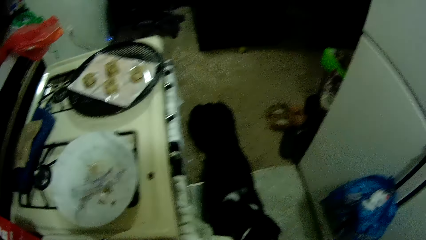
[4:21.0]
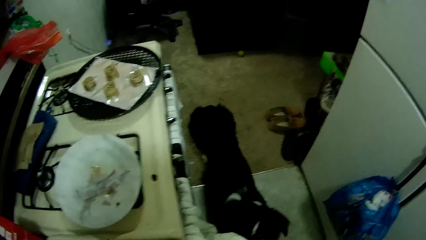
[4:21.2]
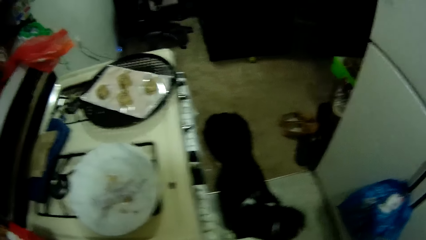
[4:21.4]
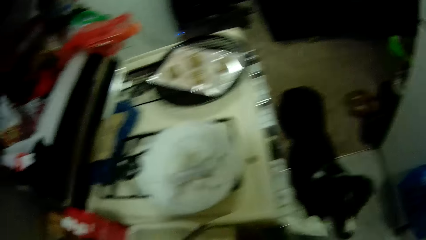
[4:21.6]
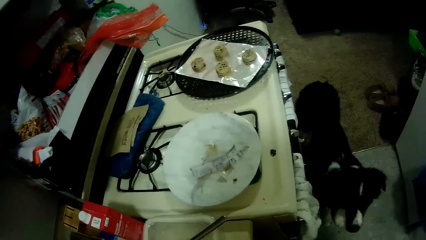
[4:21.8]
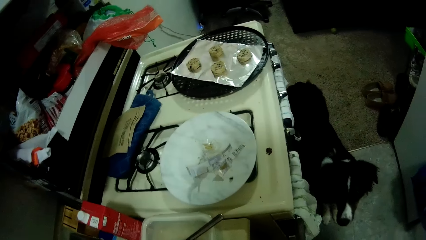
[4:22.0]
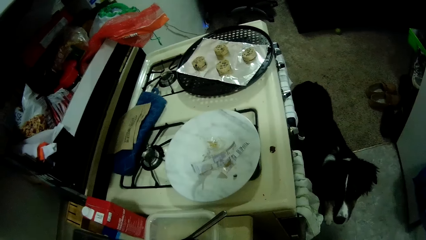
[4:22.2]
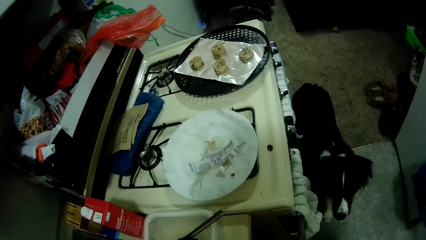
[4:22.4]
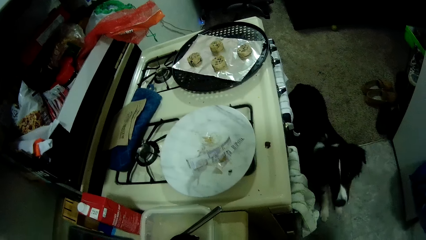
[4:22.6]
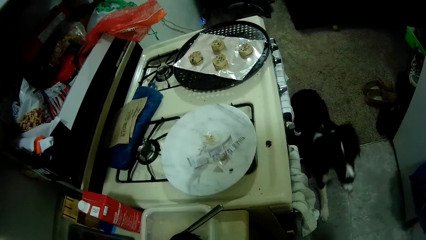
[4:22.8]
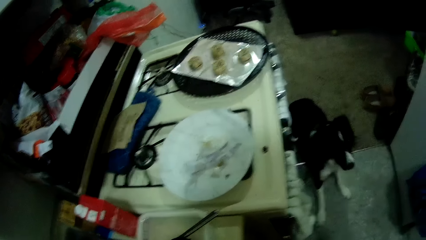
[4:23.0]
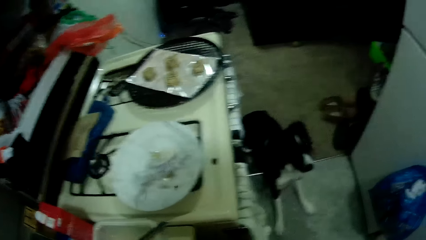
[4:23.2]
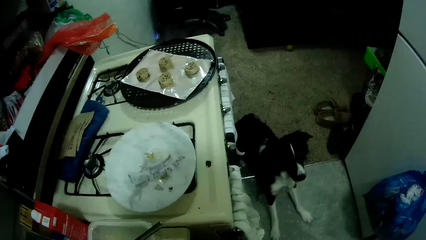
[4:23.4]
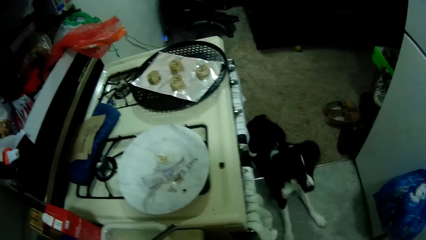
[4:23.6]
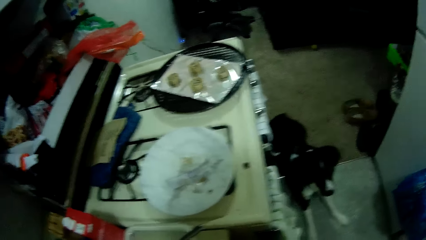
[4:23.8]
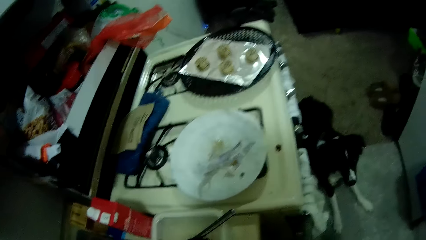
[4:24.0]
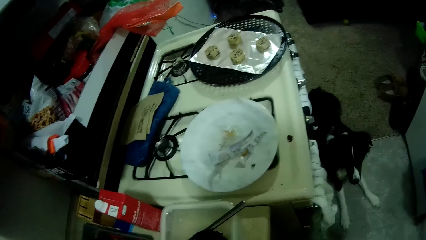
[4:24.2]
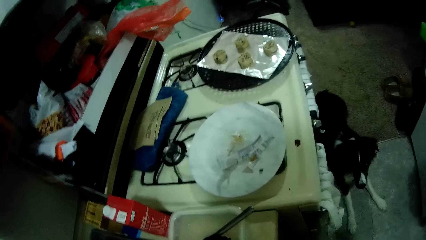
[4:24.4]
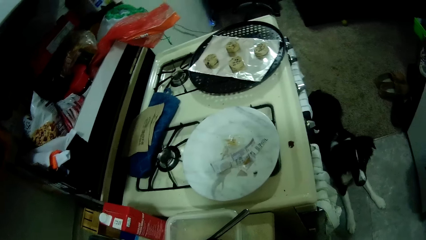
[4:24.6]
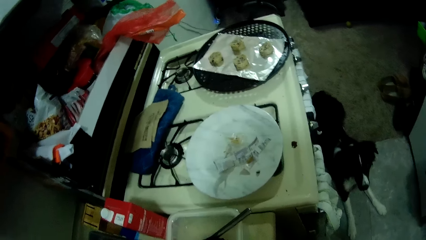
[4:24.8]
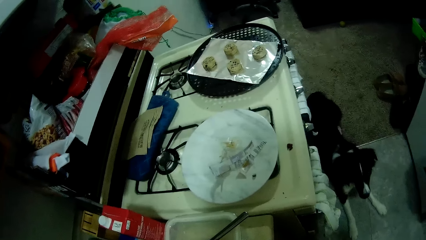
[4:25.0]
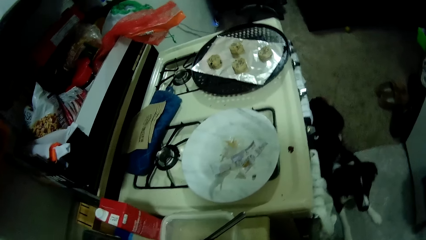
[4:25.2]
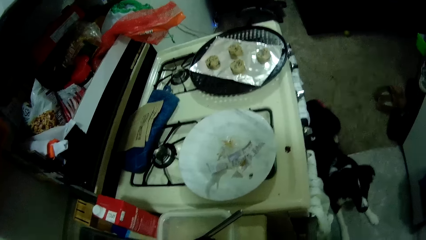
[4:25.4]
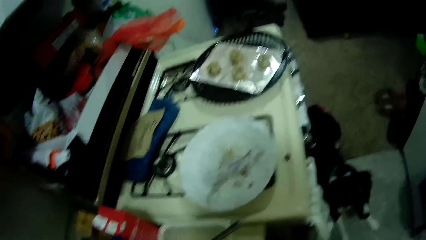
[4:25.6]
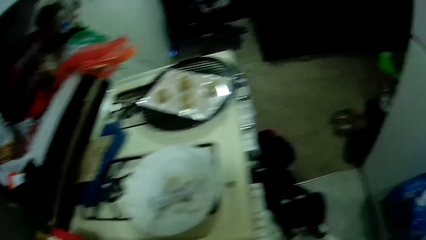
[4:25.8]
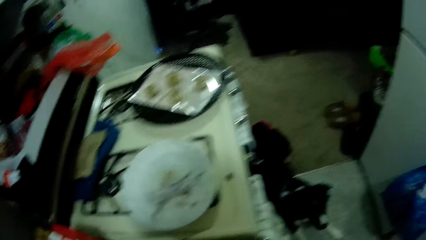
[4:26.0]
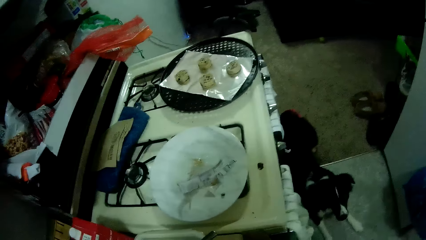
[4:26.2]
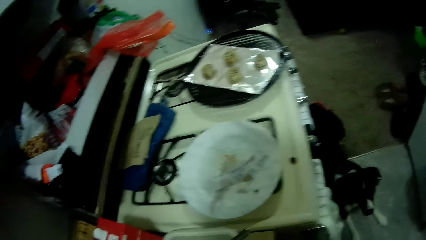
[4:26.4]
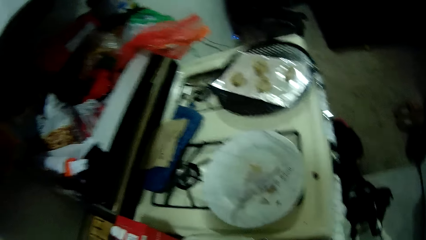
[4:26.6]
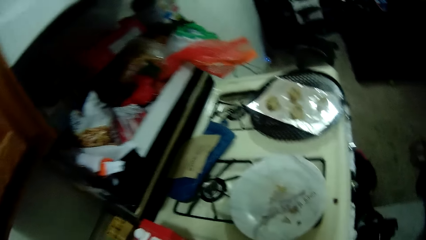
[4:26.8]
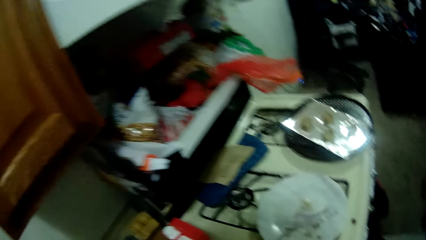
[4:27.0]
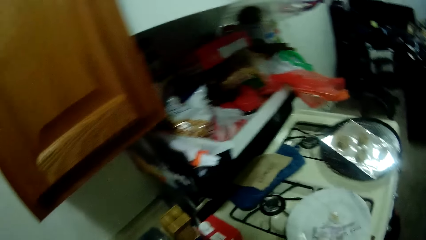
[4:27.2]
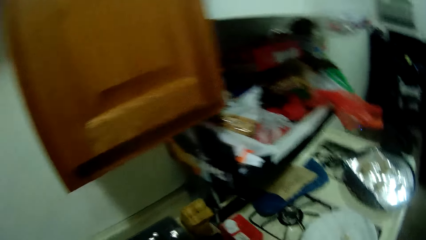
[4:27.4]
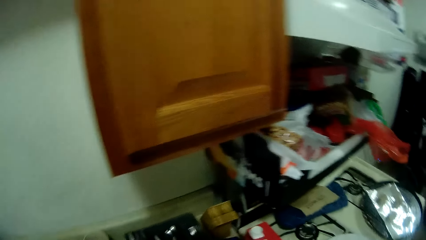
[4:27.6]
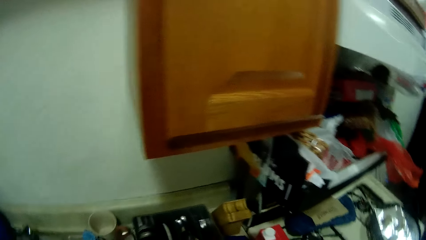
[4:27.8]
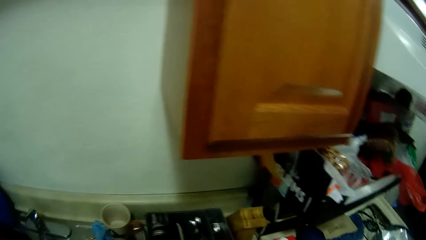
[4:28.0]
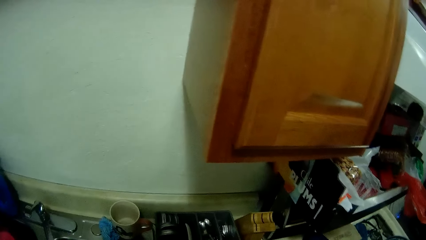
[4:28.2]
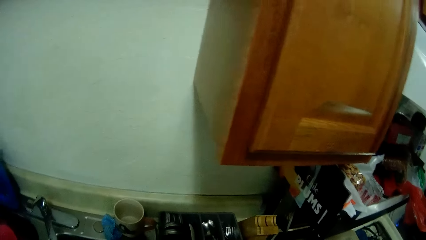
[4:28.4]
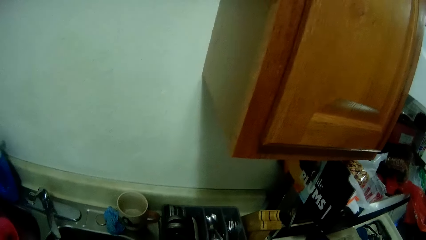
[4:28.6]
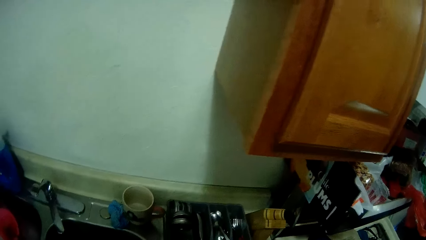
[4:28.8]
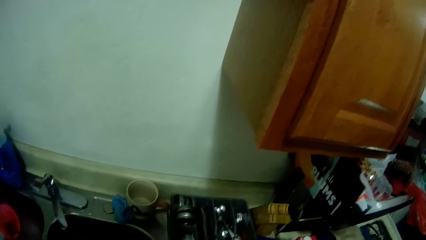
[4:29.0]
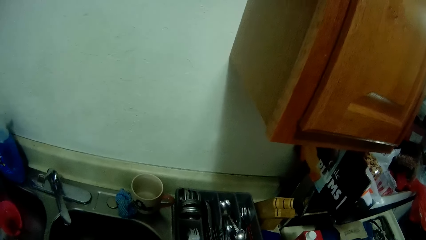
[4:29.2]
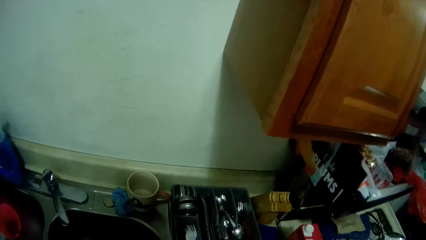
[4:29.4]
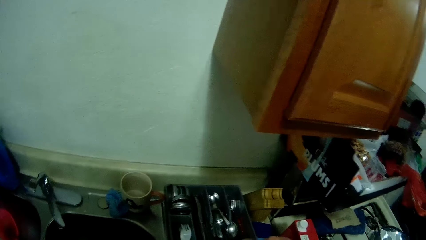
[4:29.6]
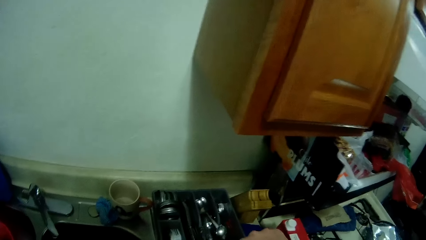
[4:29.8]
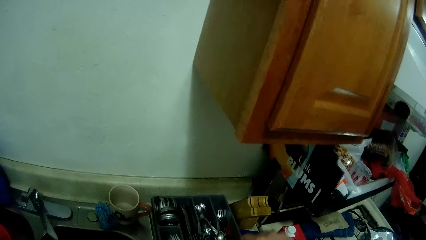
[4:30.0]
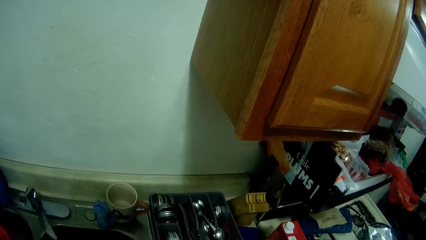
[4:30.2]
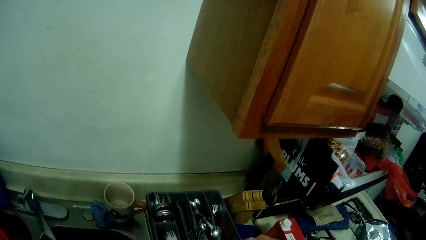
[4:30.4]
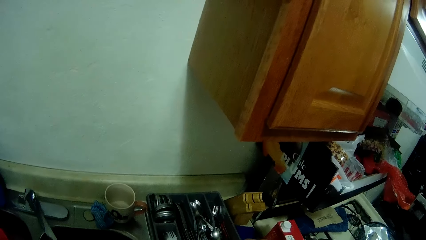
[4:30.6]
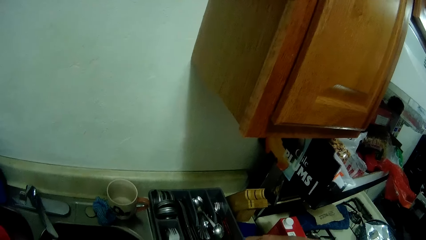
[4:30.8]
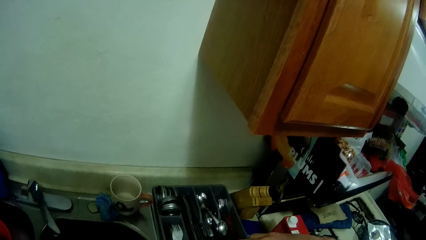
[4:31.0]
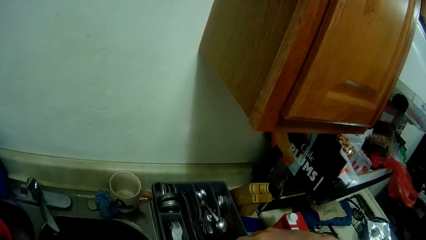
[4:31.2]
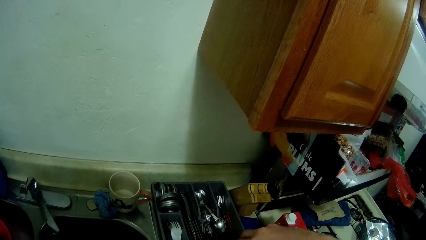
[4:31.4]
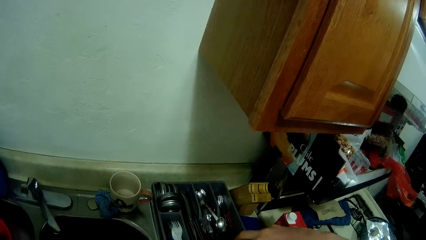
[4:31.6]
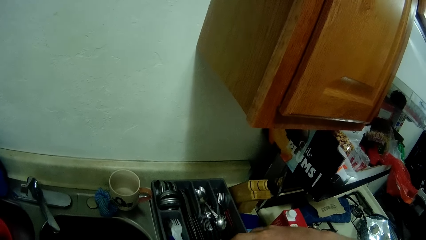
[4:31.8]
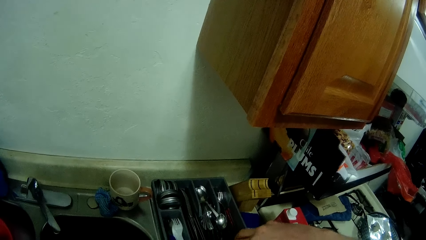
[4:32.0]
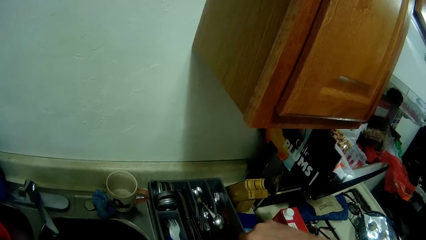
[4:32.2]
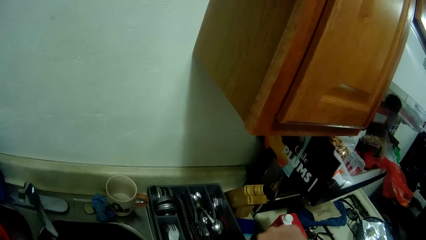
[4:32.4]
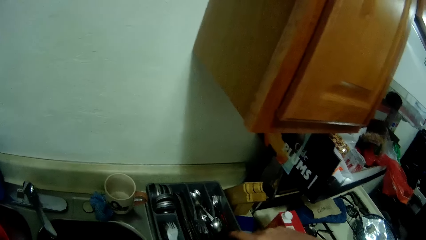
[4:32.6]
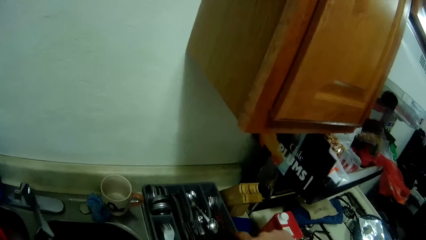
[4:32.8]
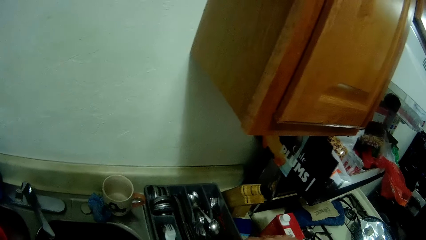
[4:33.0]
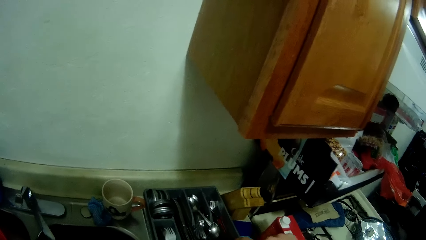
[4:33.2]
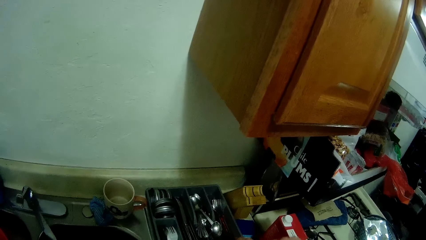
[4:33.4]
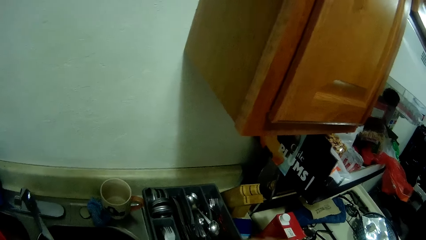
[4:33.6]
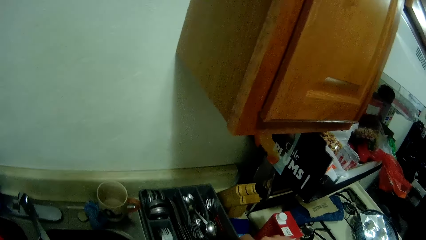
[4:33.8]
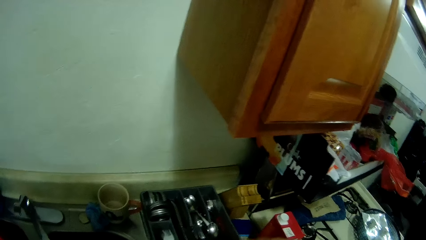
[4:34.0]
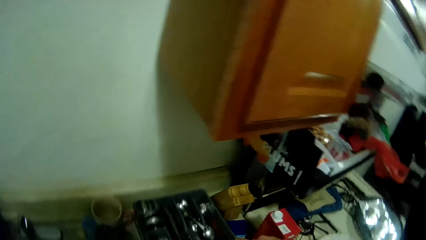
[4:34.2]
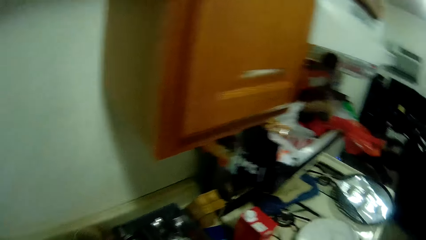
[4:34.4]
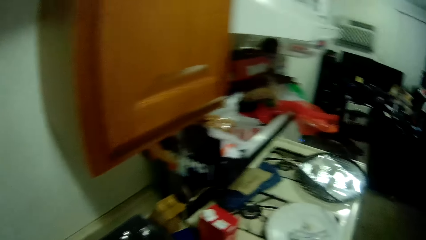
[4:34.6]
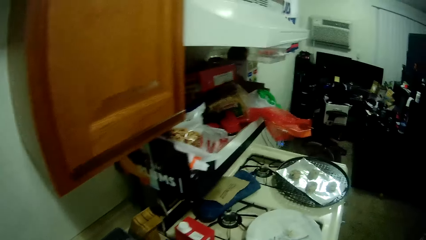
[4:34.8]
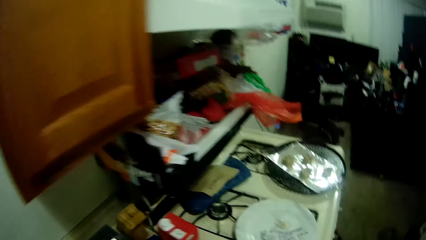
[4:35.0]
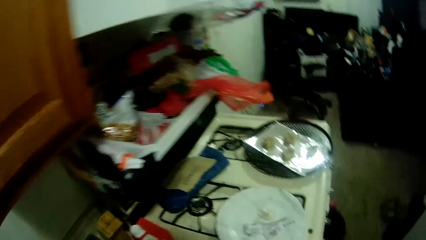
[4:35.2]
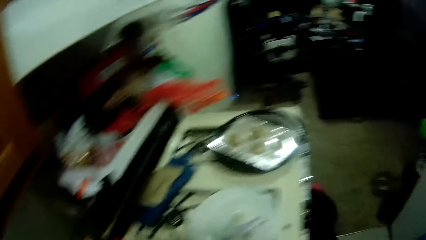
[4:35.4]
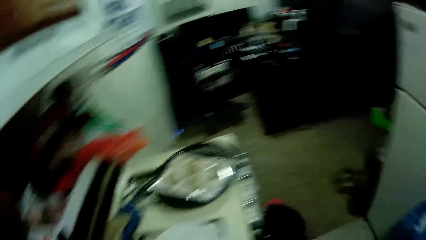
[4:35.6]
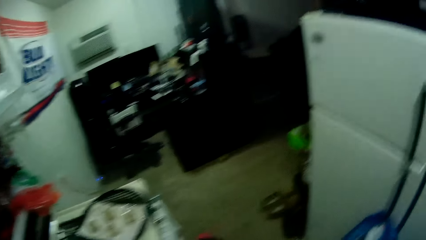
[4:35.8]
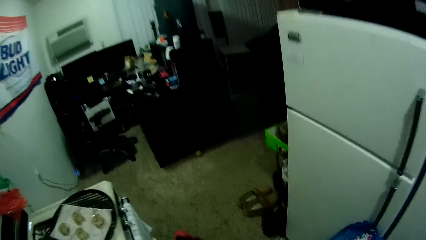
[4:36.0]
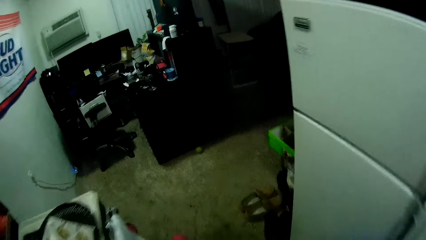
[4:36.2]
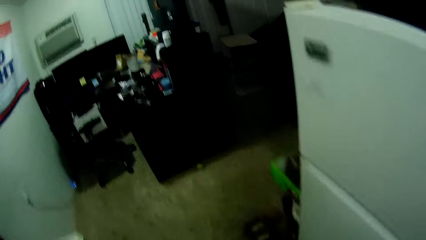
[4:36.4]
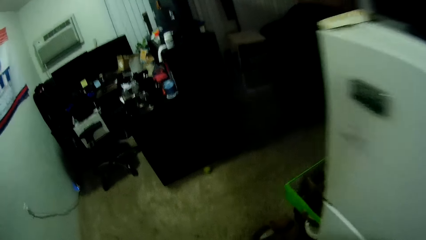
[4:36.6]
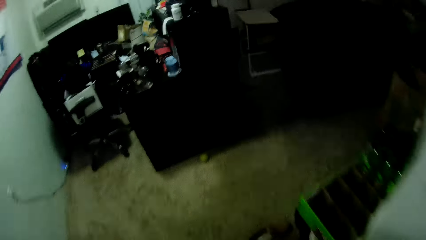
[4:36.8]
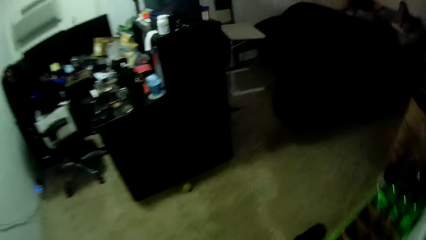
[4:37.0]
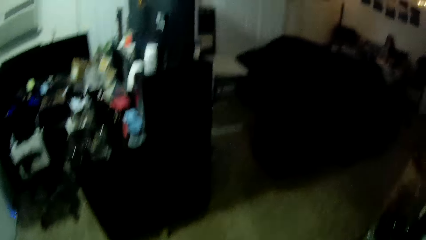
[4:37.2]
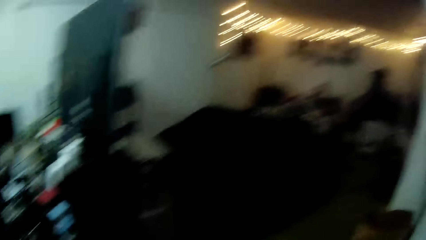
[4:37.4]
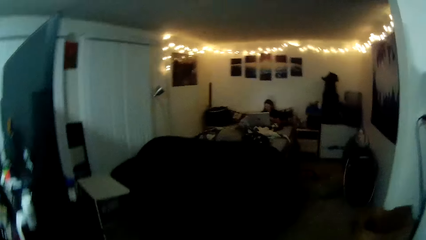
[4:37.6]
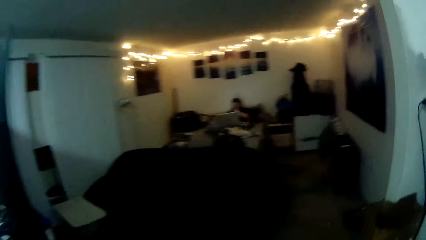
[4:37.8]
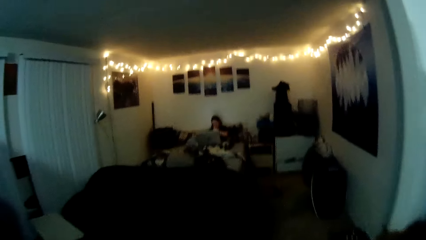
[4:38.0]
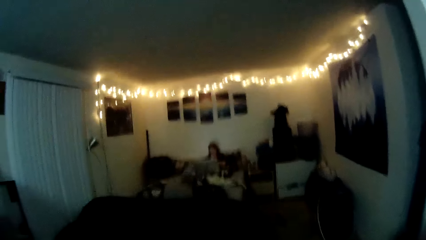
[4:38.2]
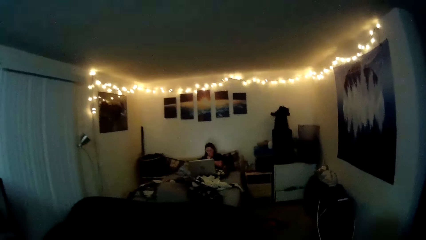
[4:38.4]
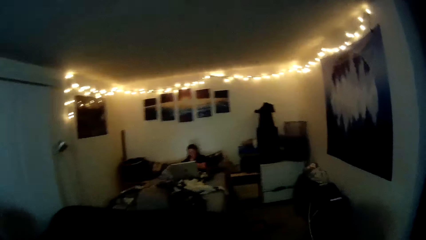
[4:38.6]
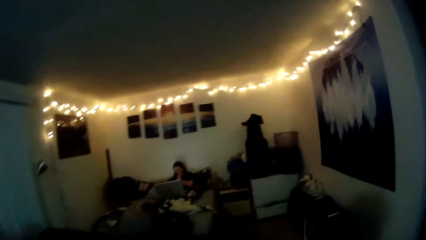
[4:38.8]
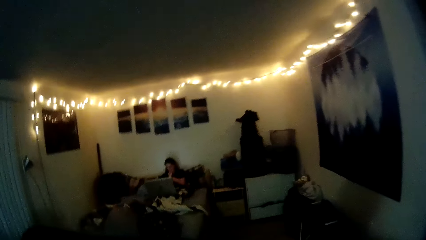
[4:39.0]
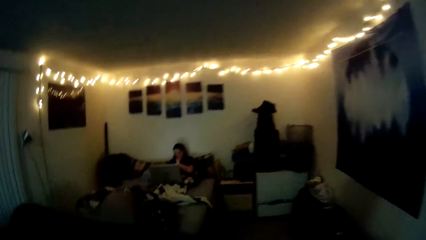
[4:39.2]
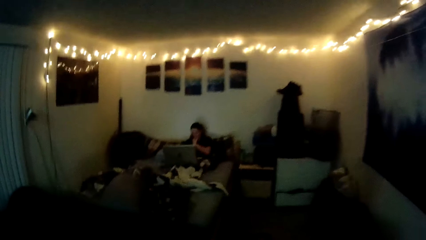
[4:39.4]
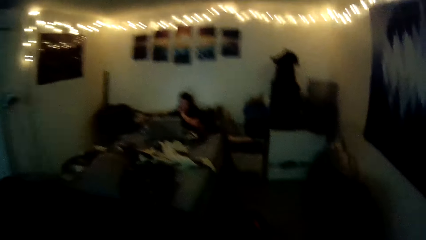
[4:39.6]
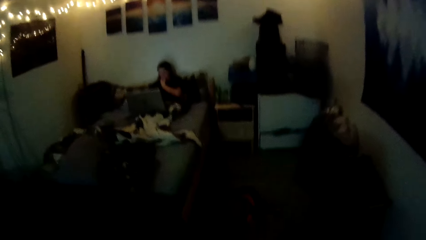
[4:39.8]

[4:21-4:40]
The camera wearer turns around. They cover the water bottle. They look around and walk around.
